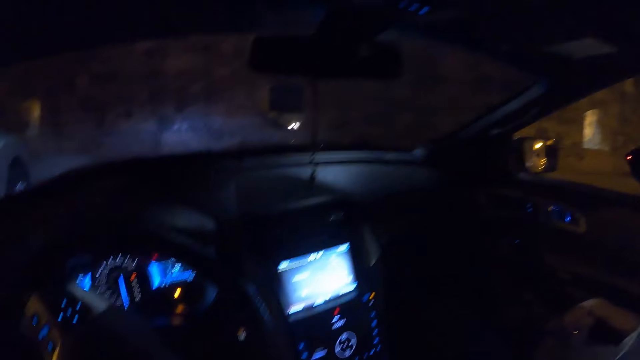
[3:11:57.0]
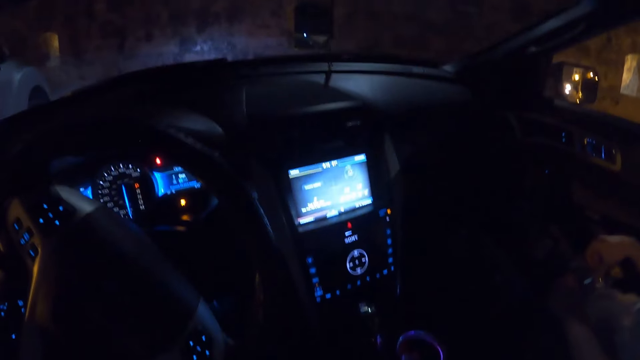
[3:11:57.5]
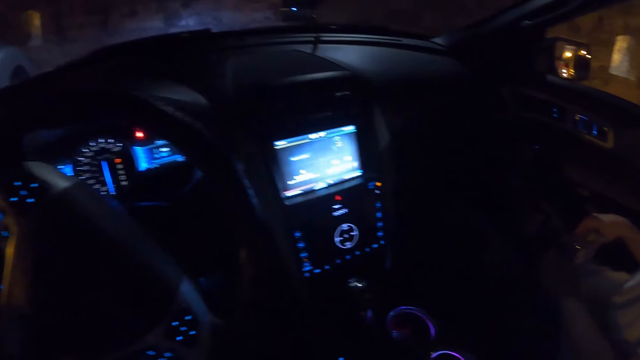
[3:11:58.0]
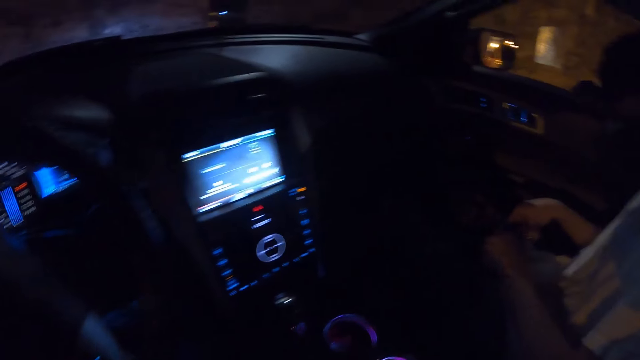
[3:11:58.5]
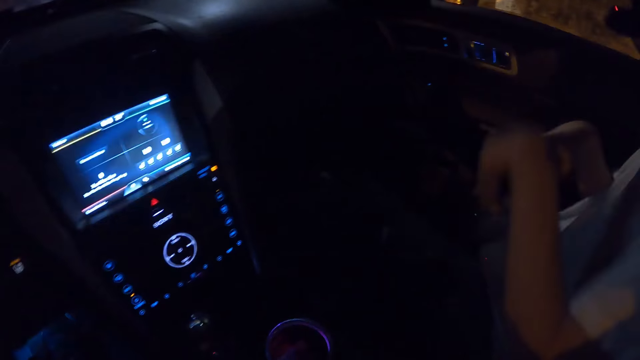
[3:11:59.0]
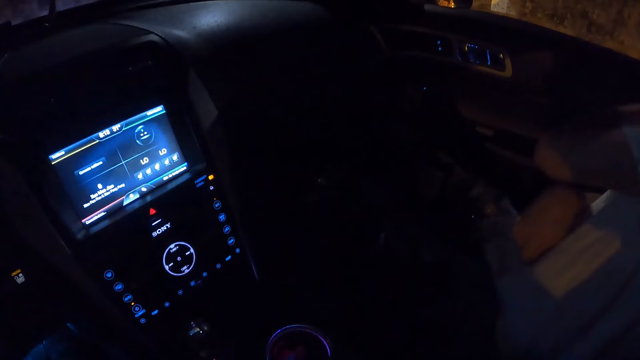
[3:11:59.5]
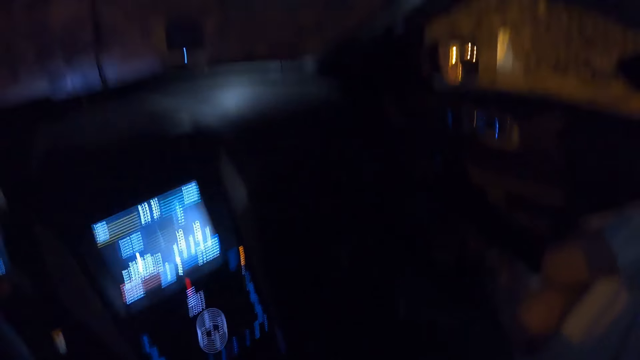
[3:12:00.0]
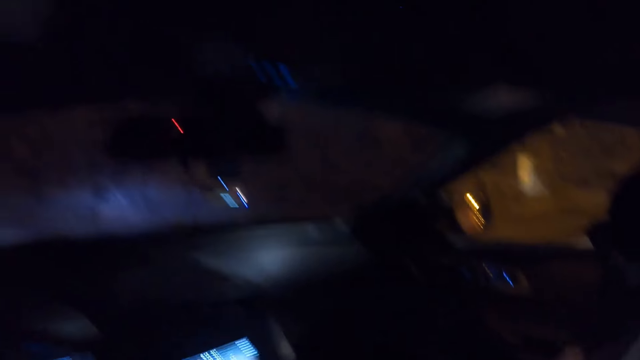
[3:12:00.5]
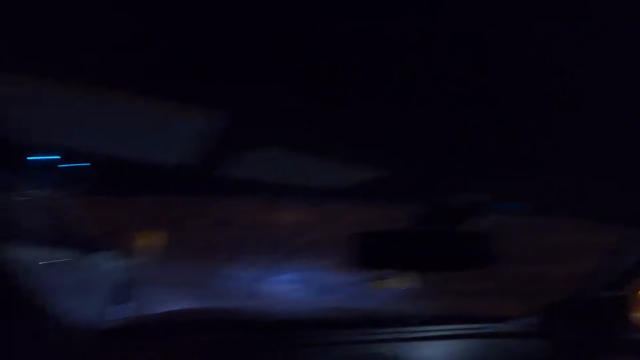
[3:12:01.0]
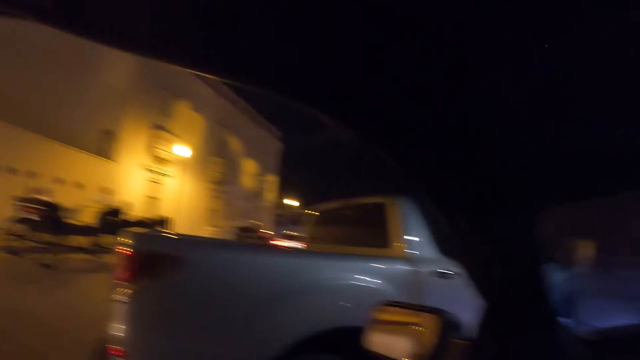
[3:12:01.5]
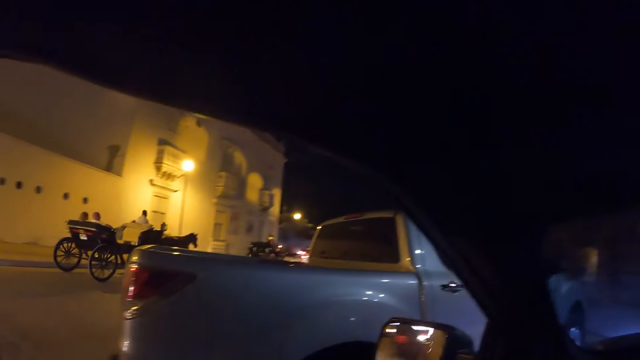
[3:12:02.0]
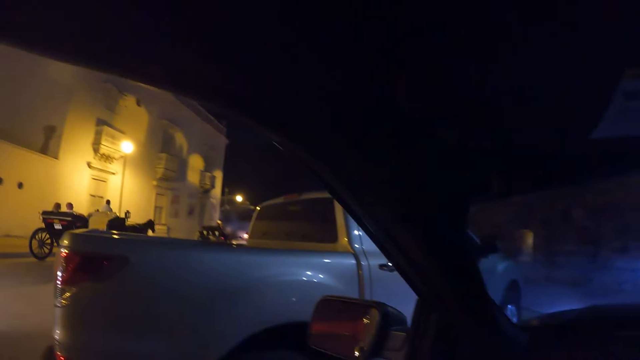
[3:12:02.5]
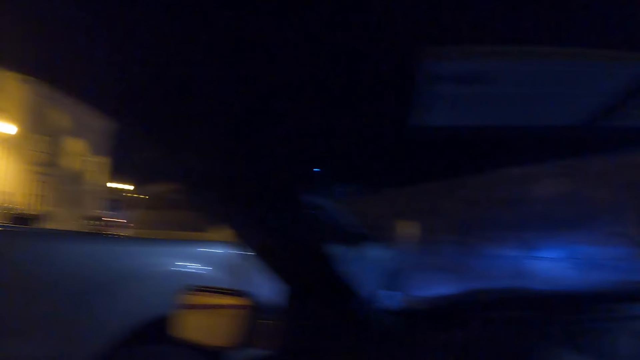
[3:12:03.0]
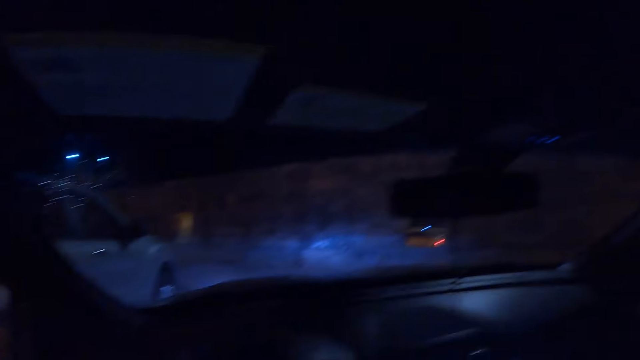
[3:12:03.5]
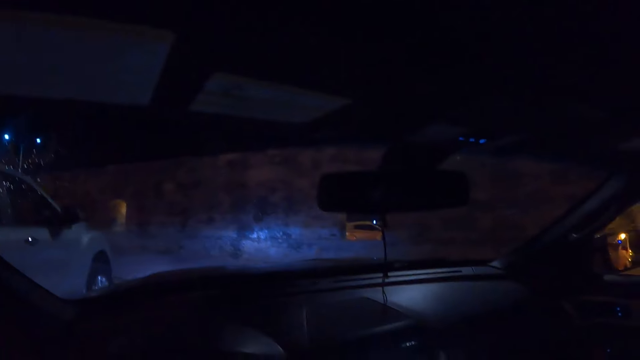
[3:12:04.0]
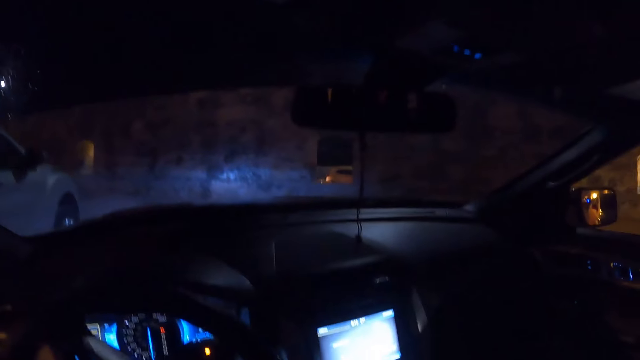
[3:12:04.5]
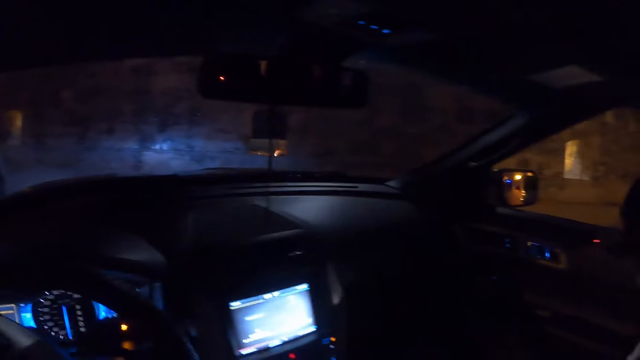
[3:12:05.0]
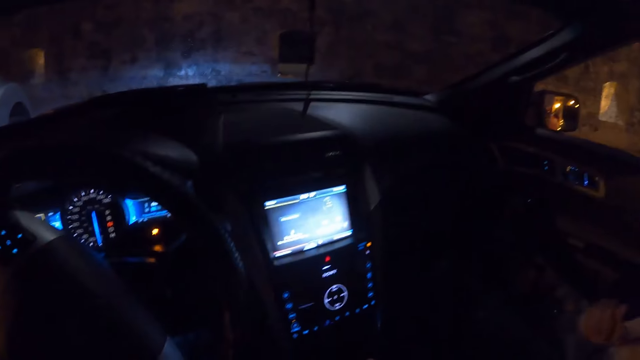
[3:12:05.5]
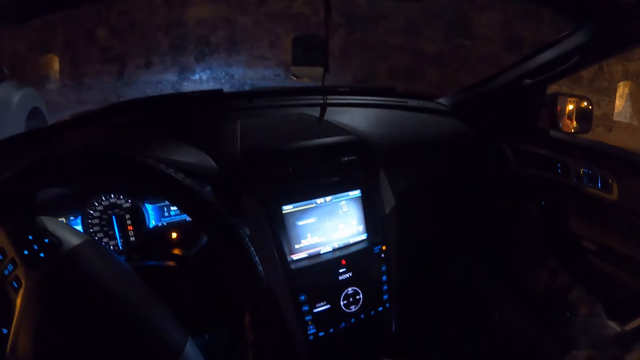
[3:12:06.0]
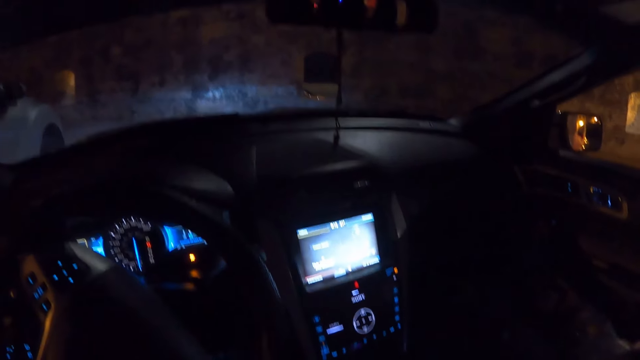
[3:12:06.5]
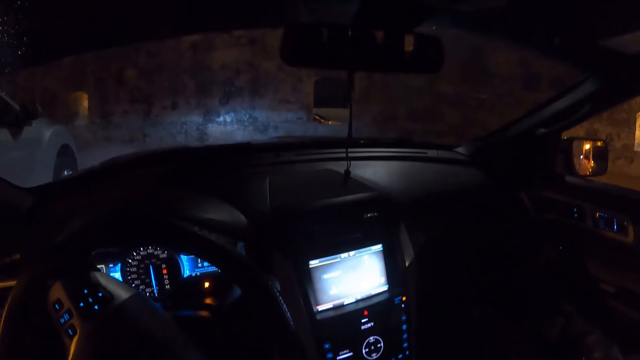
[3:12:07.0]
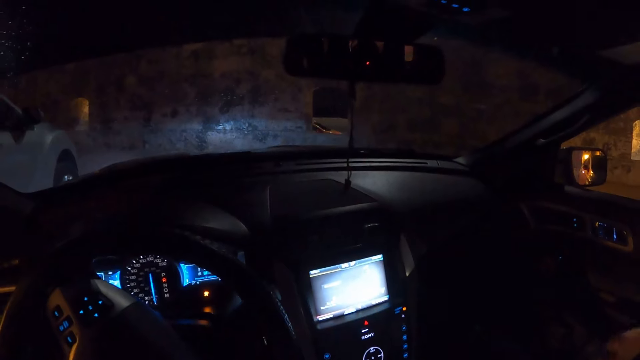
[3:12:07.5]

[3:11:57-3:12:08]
A person moves a head and moves a hand. The camera wearer looks around.

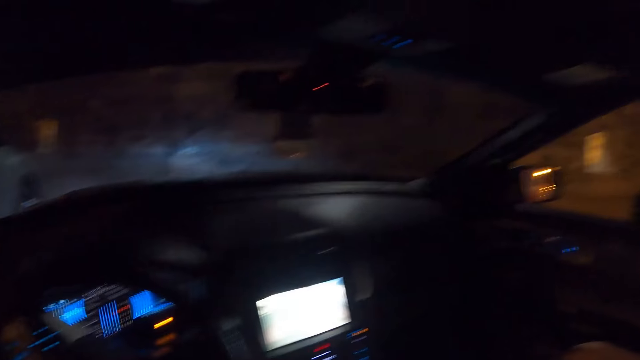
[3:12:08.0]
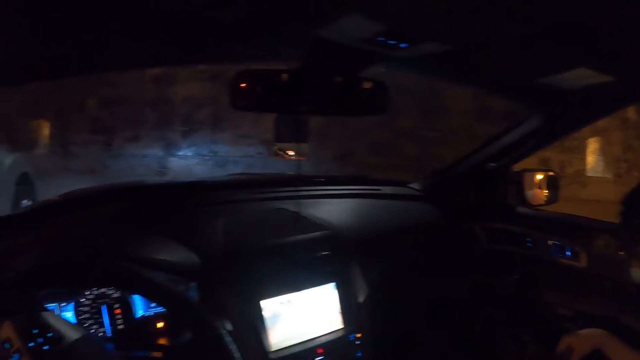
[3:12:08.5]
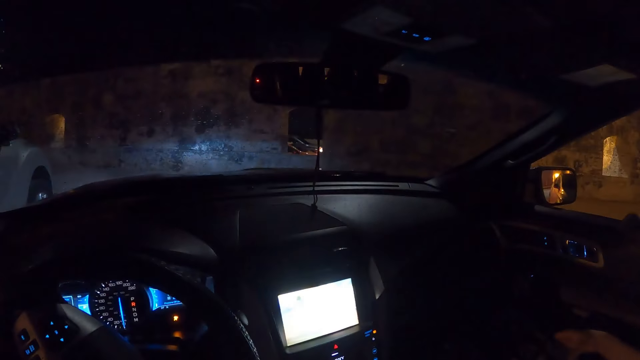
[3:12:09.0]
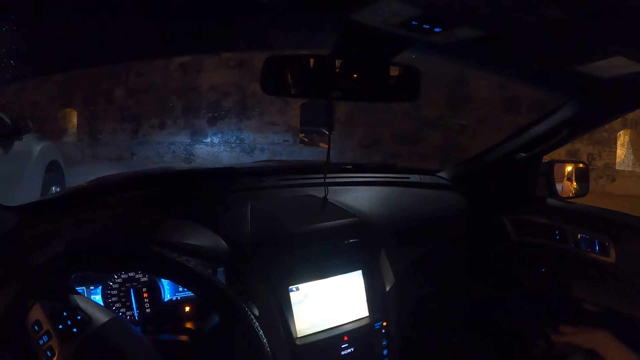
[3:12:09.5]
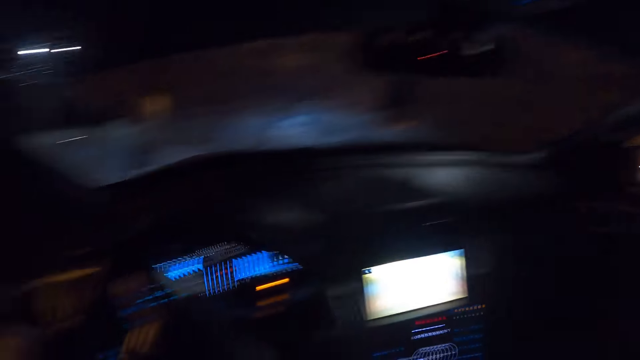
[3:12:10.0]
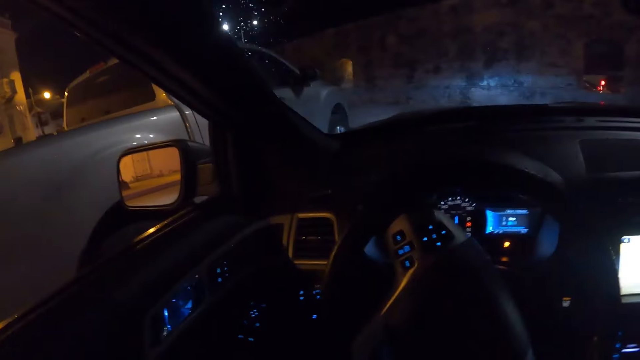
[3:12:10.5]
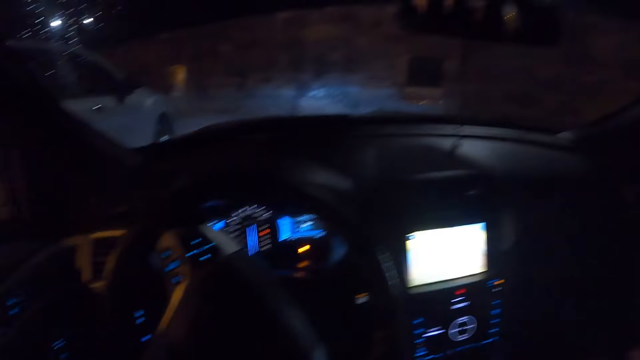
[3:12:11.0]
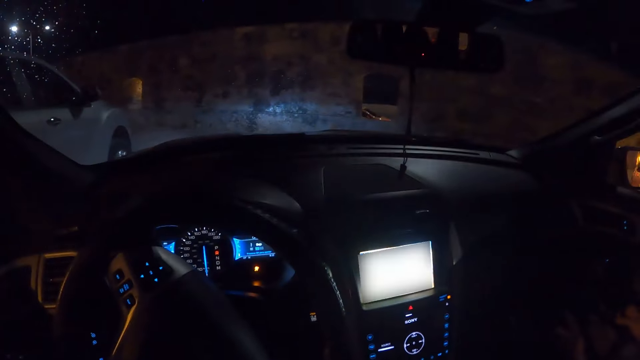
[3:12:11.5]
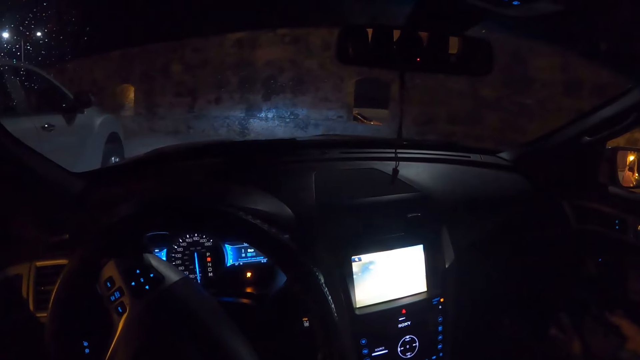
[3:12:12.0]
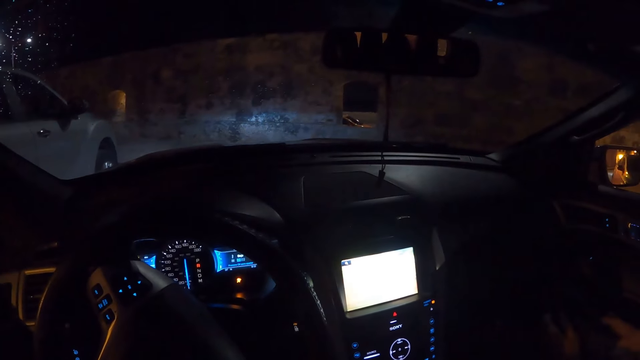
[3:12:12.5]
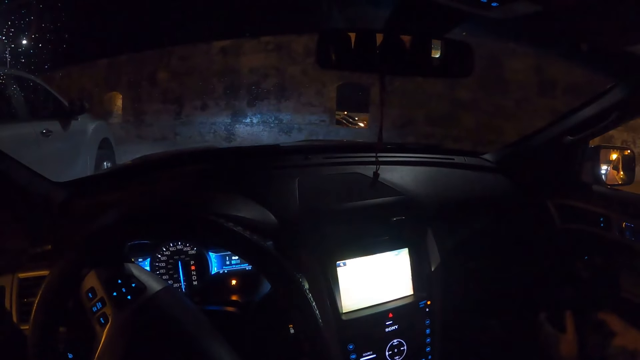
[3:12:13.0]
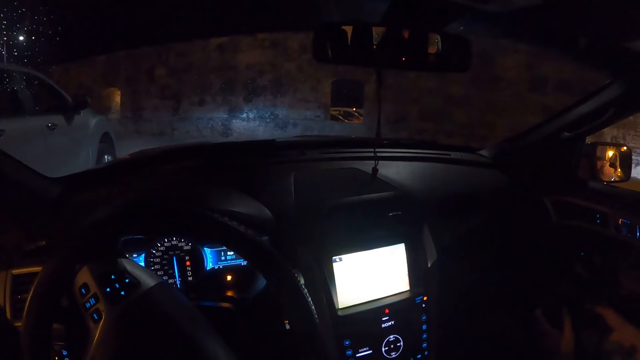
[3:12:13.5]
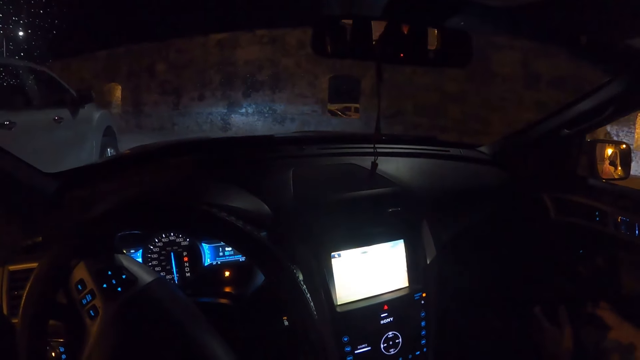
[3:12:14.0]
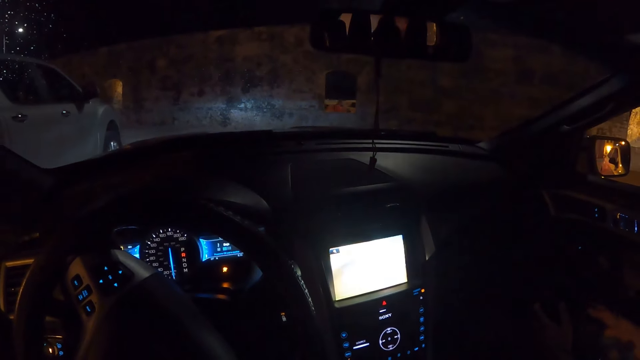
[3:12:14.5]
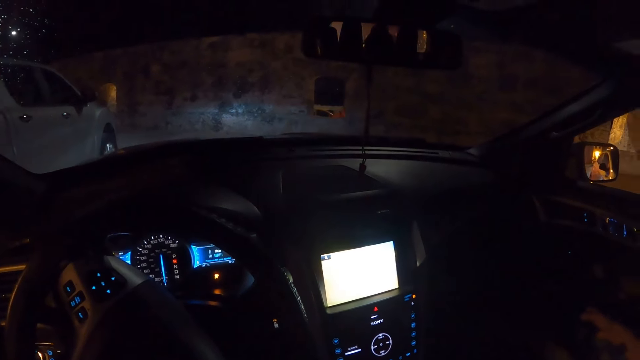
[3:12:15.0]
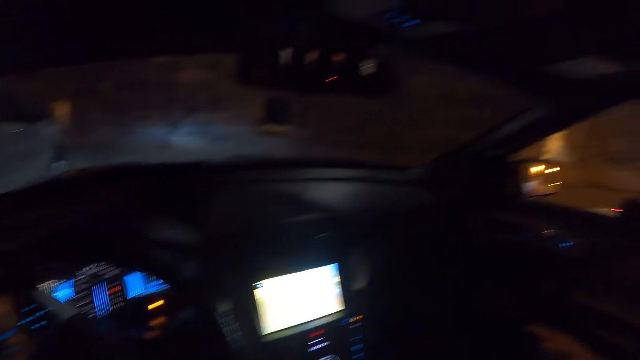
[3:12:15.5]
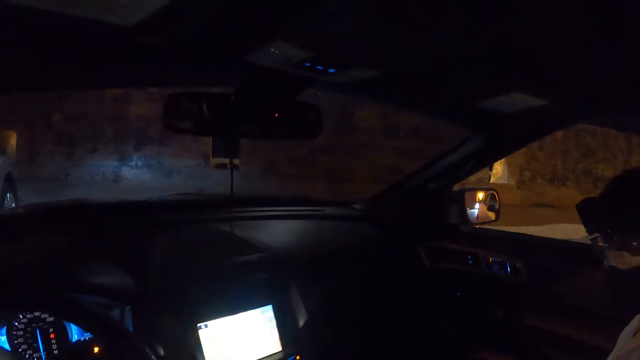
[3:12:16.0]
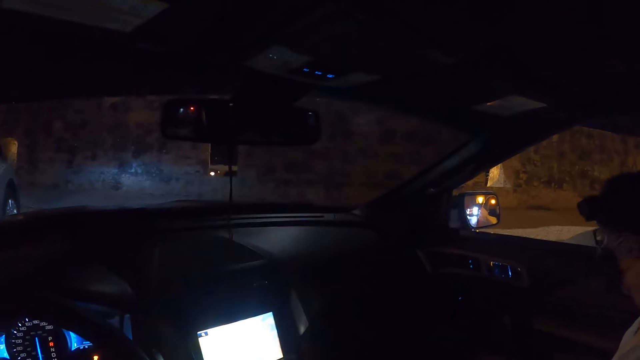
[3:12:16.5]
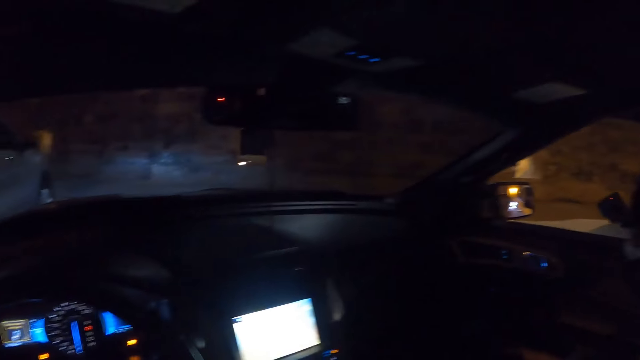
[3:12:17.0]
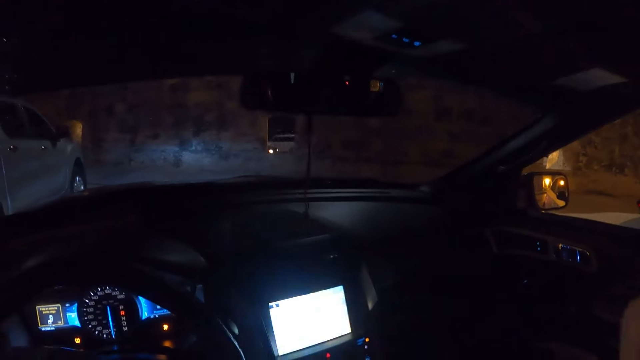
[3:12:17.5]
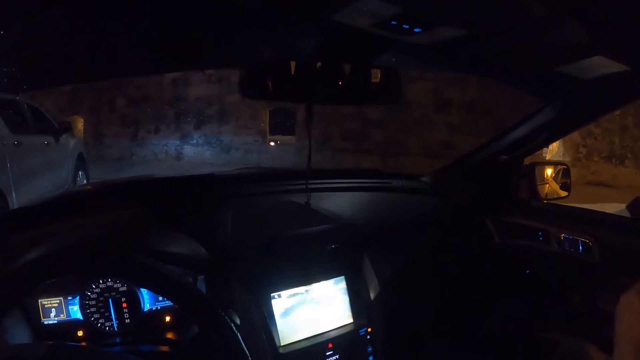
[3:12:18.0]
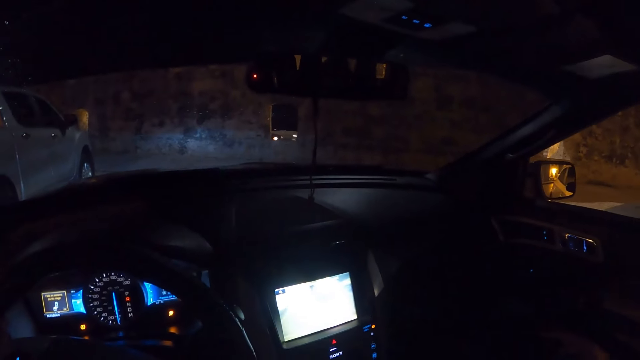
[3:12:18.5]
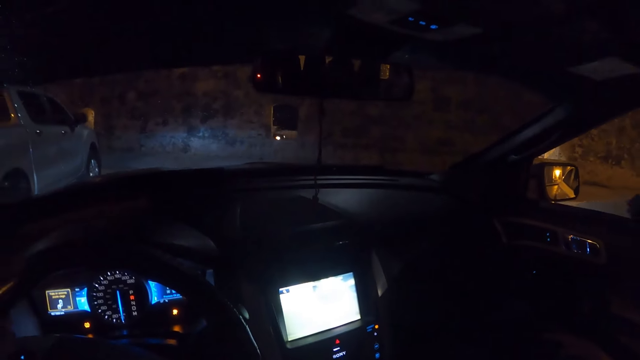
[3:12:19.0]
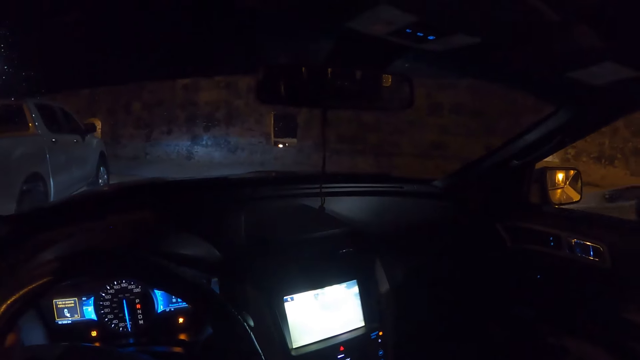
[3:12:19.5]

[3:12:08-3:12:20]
The camera wearer looks around. They drive the car with both hands on the steering wheel. A person moves a head.
